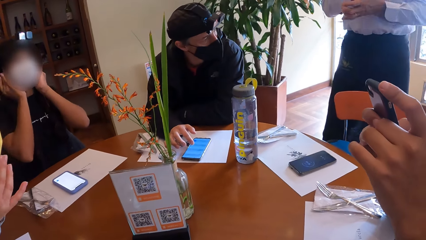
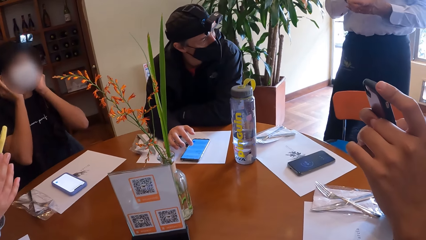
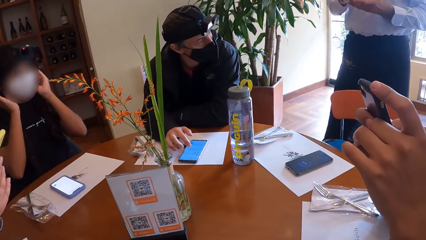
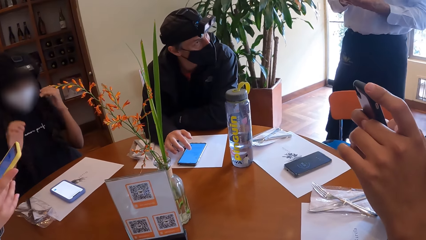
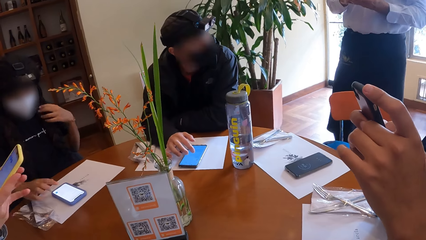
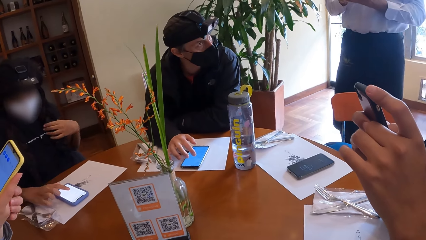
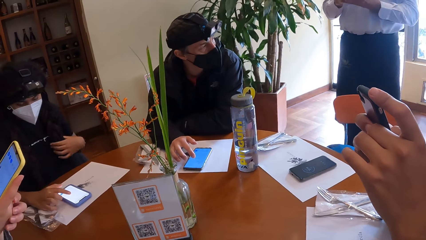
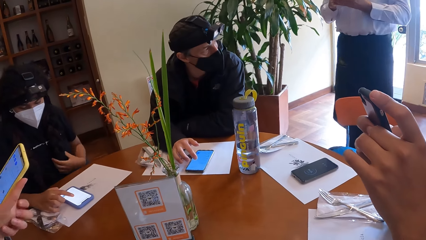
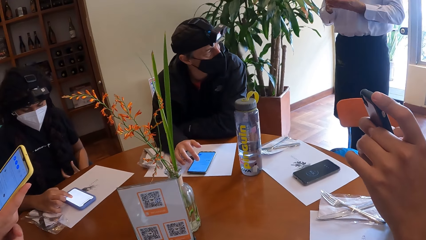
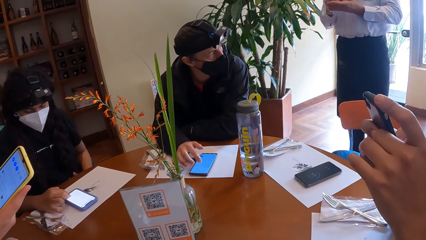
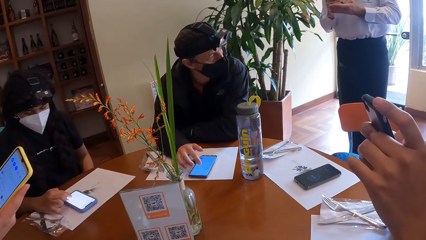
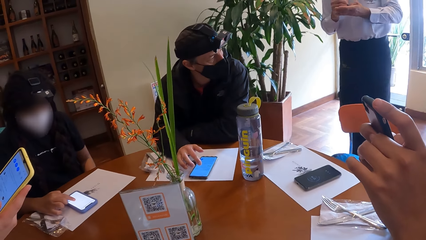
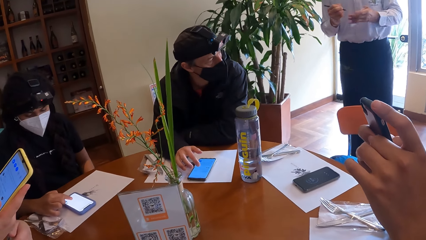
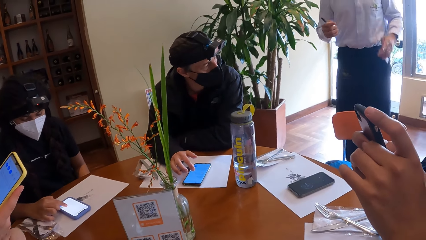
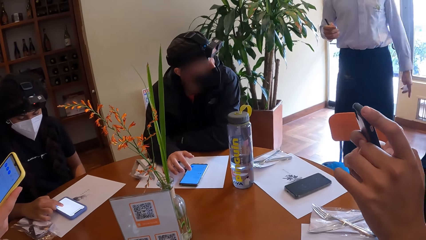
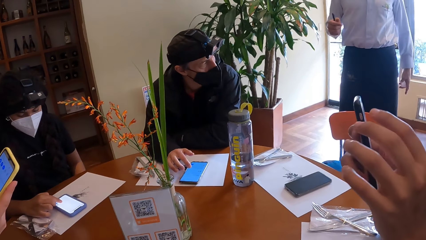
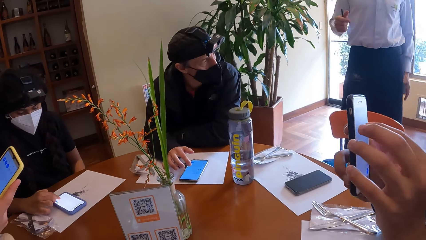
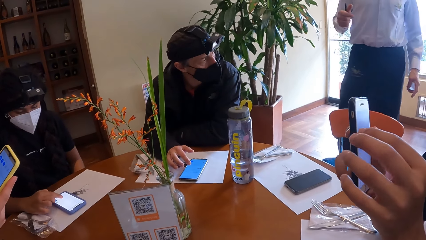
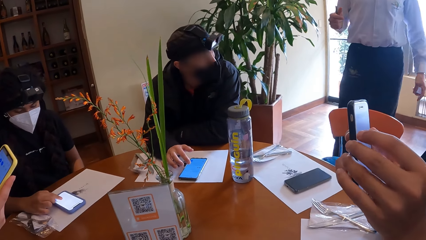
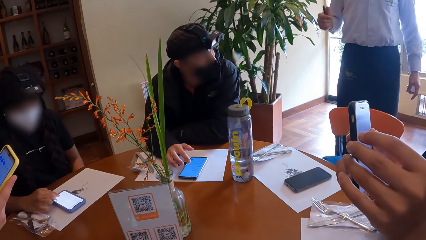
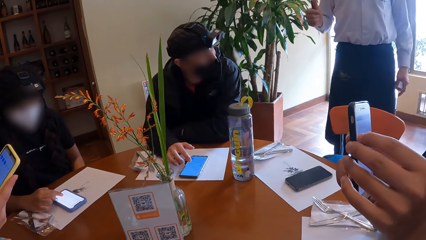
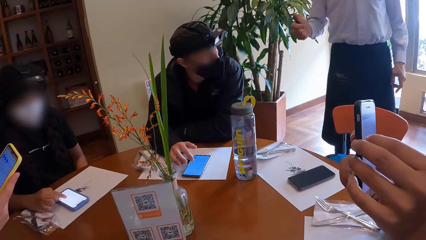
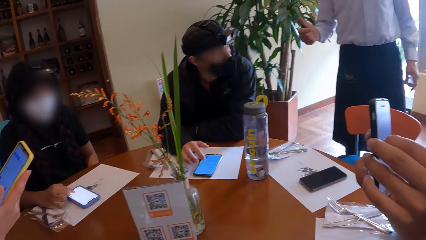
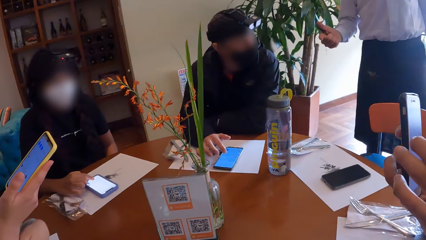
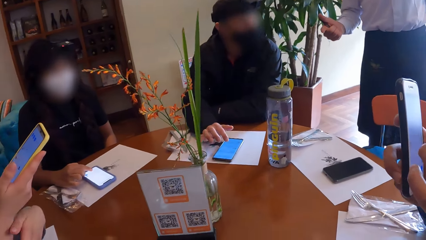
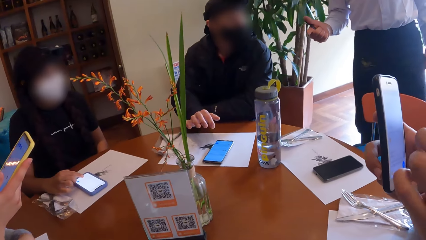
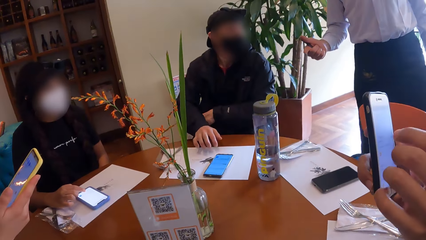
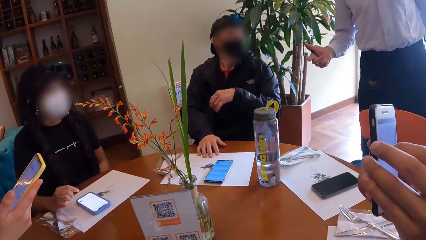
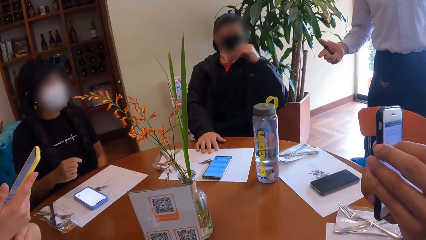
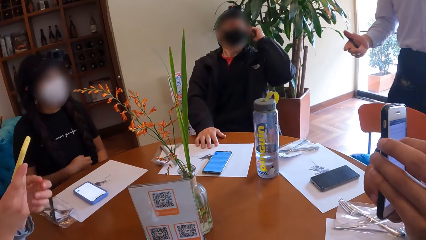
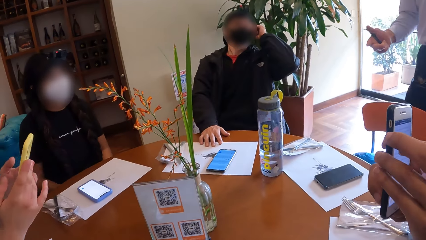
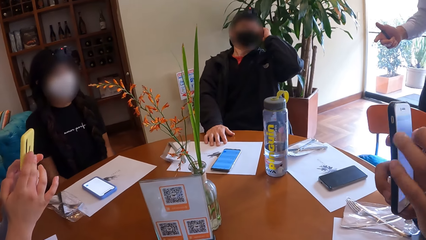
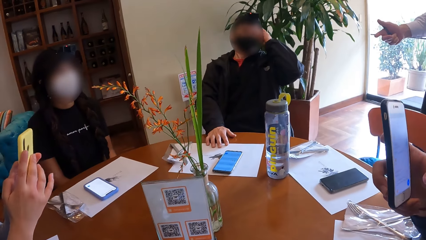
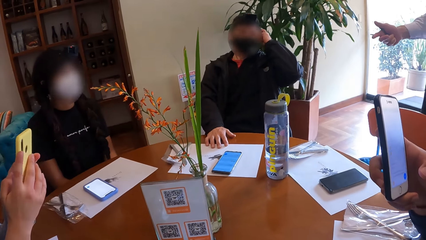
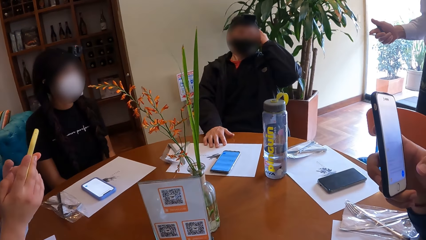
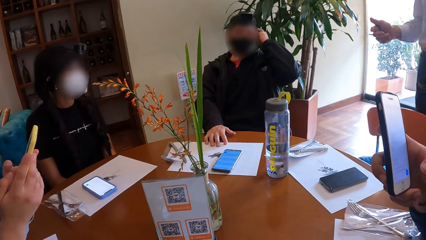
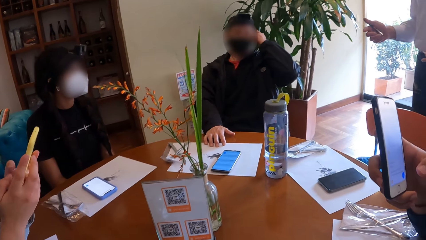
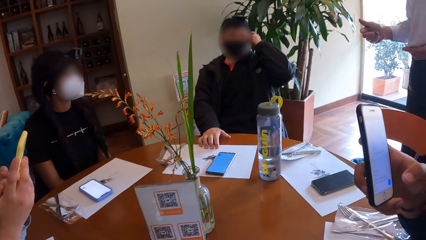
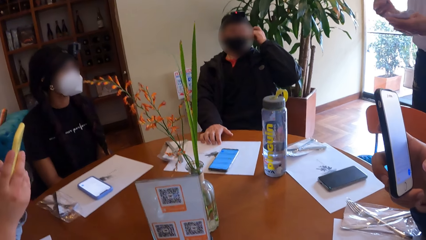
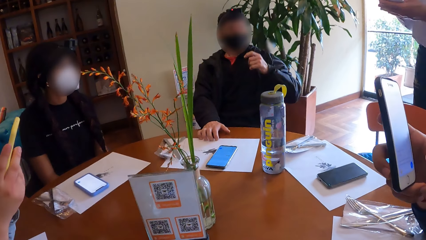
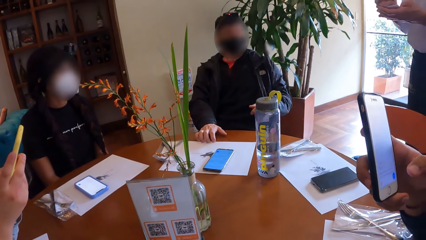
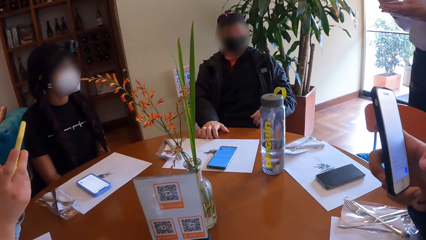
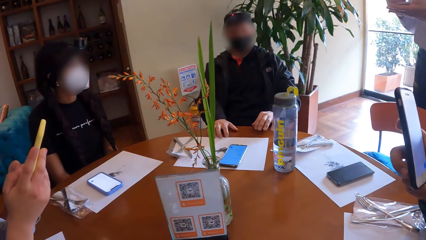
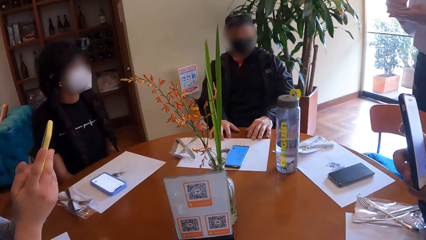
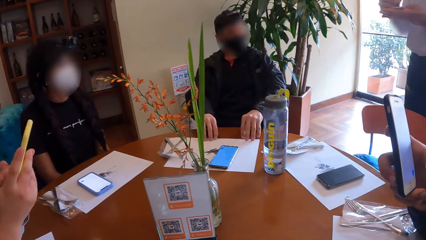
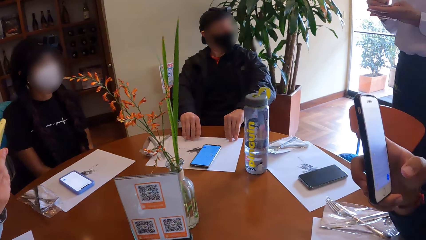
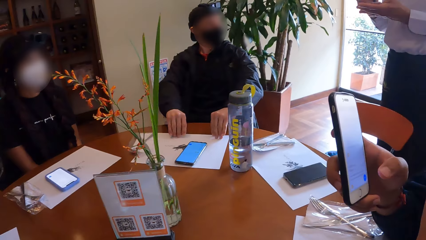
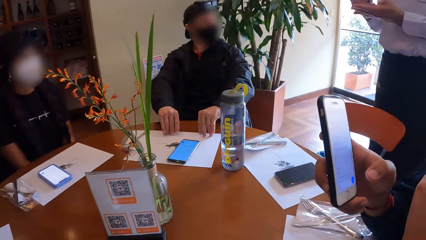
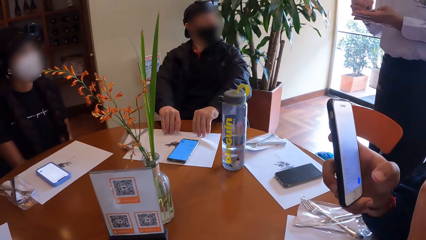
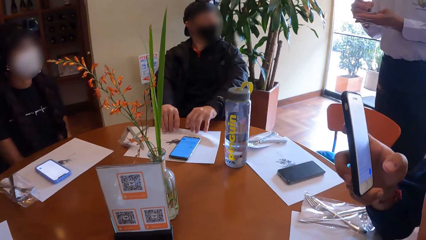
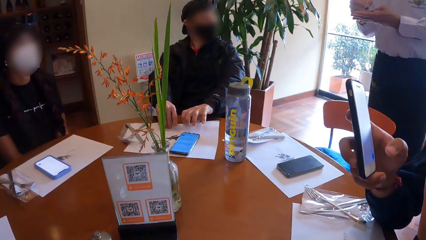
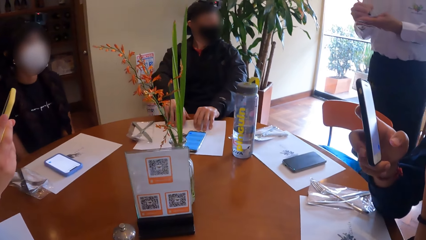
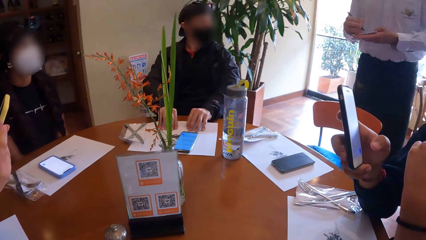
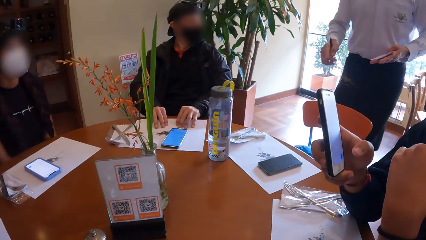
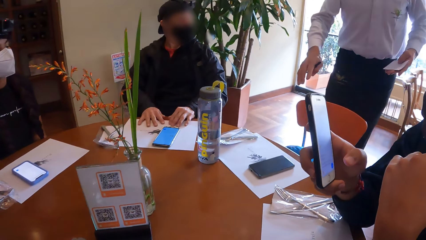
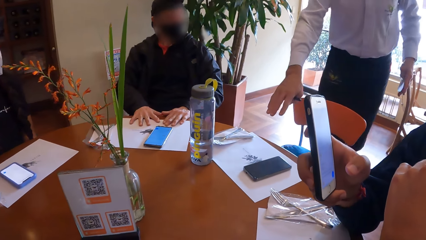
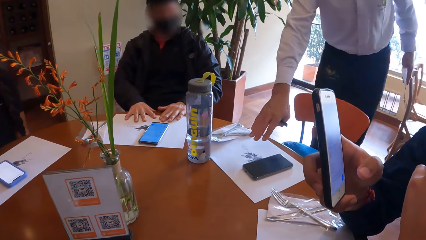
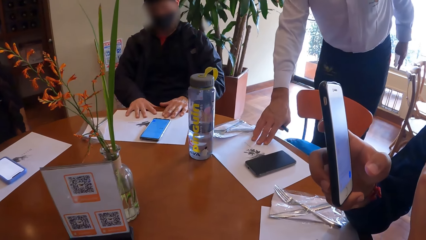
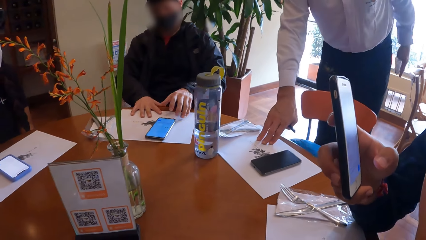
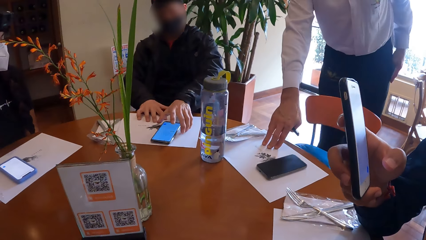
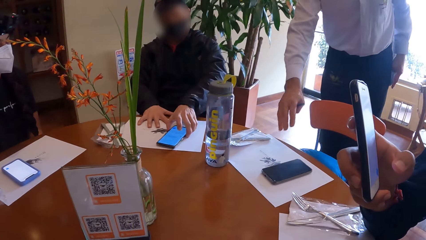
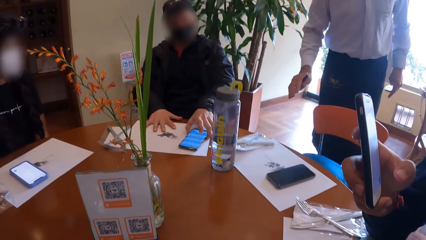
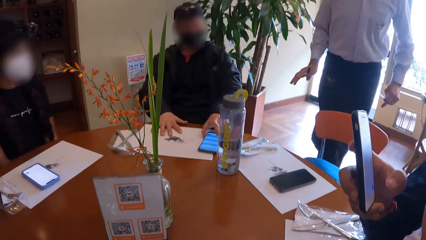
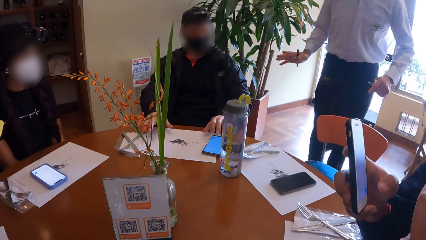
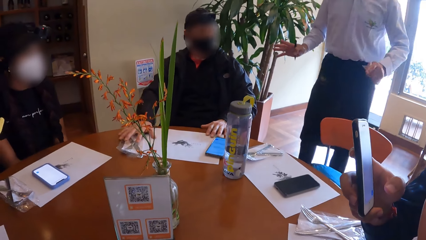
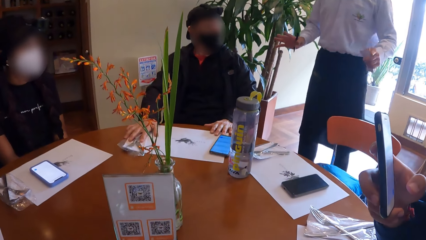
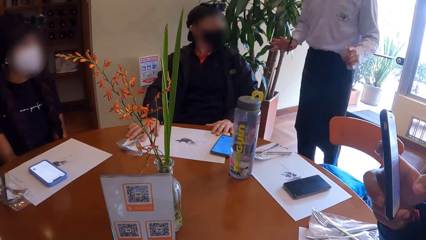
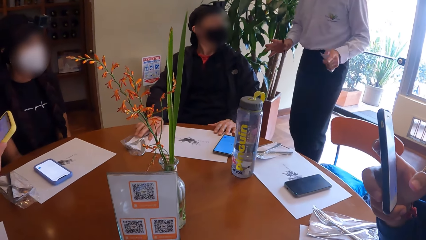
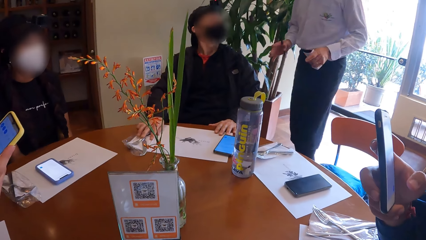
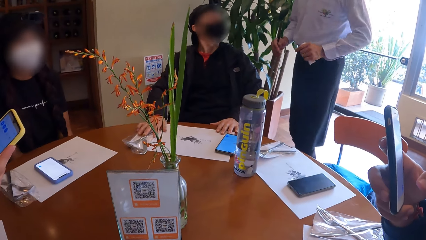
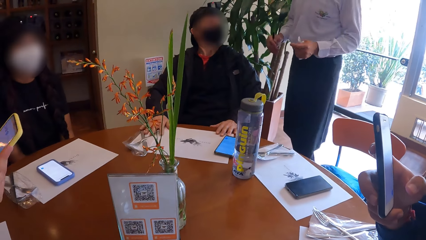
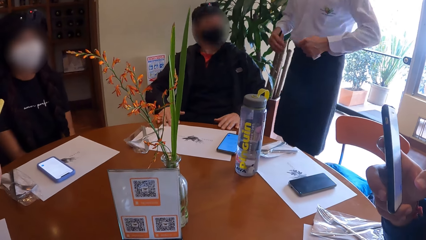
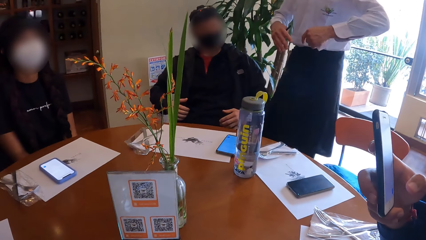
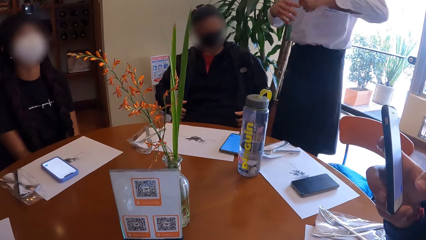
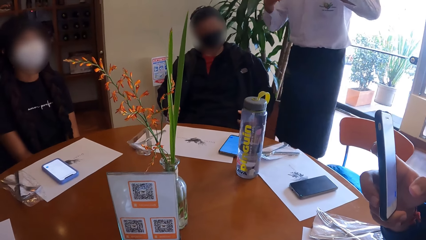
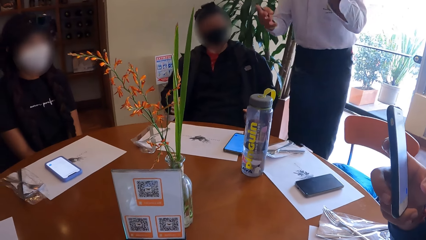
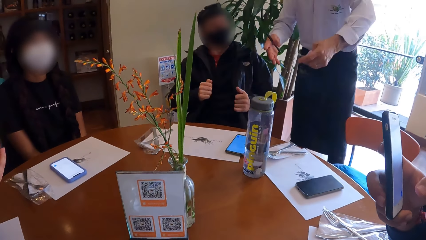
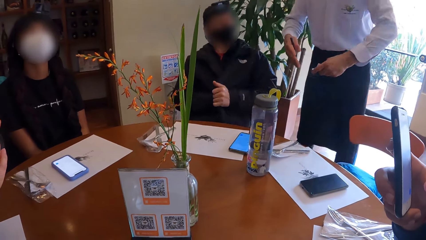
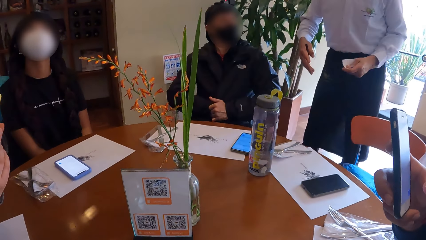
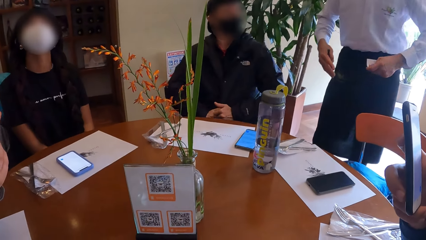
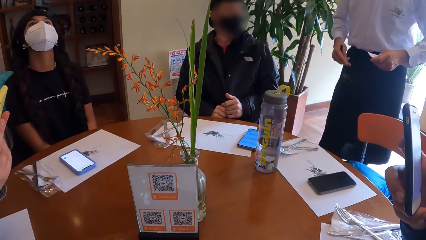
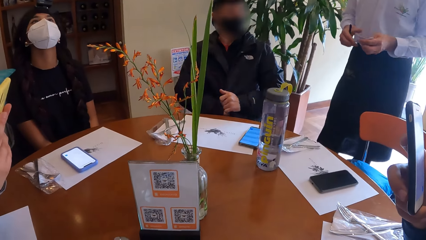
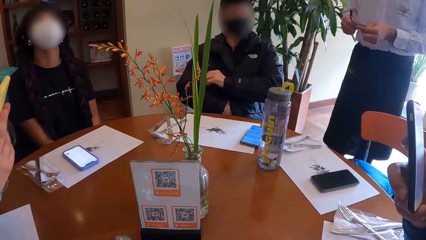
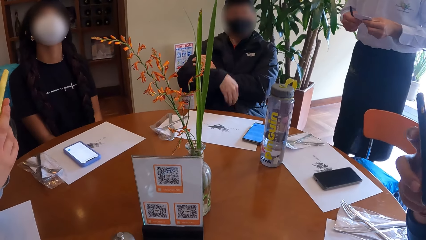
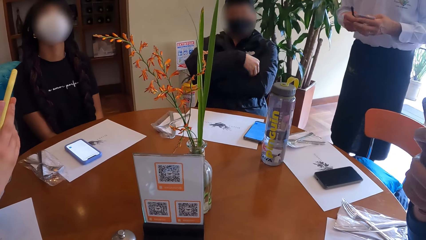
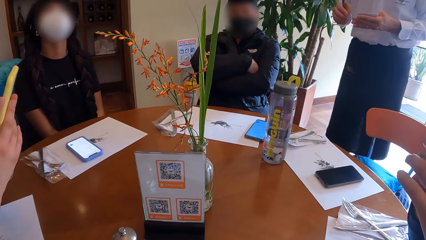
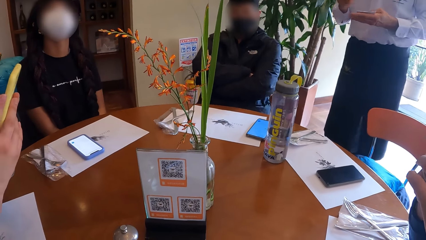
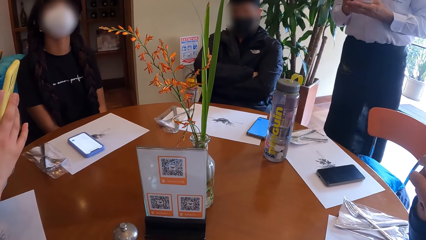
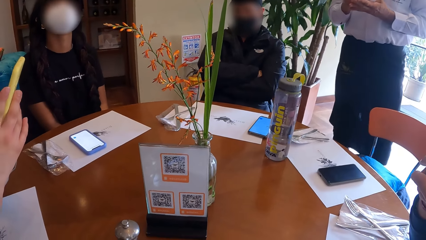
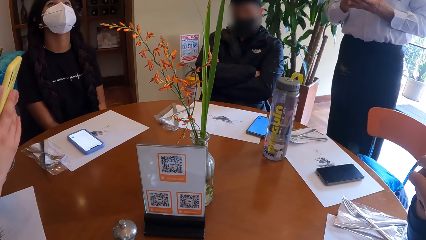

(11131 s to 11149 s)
The woman operates the phone on the table with her right hand. The waiter writes on a paper piece. The waiter takes orders. The waiter writes on the paper piece. The man moves a table mat with his hands. The waiter touches the table mat on the table with his right hand and adjusts the table mat. The man moves the phone on the table mat with his left hand. The waiter interacts with the people on the table and gestures with hands. The waiter adjusts the paper piece.
